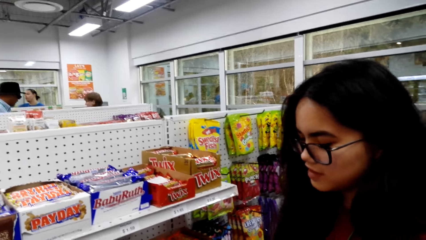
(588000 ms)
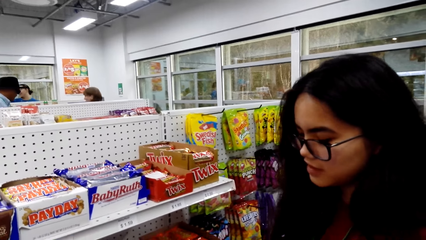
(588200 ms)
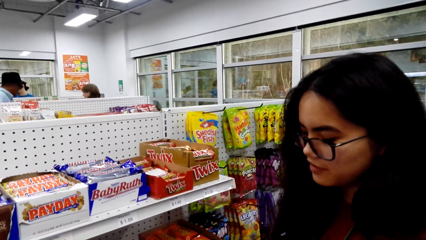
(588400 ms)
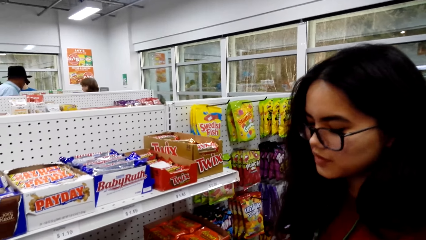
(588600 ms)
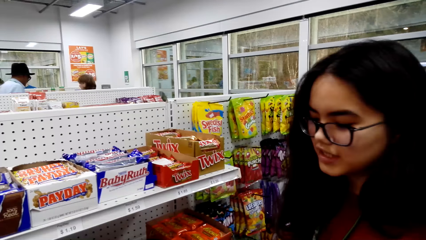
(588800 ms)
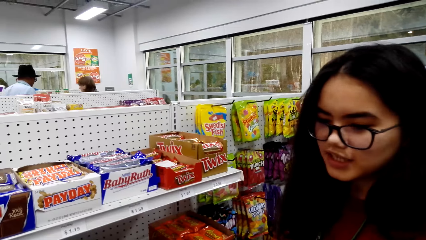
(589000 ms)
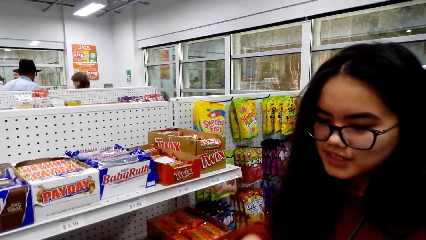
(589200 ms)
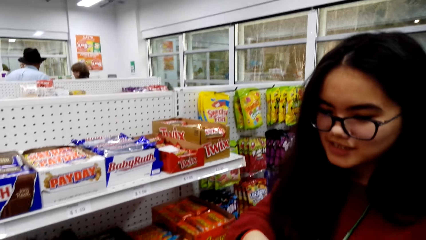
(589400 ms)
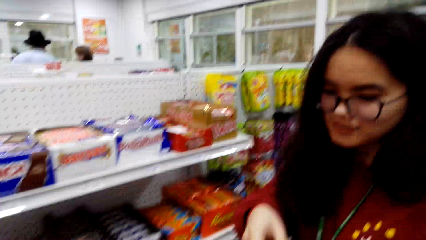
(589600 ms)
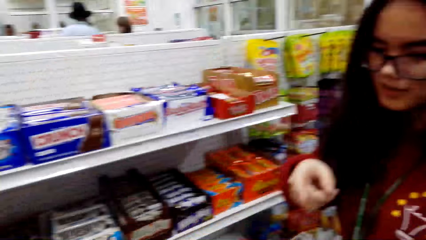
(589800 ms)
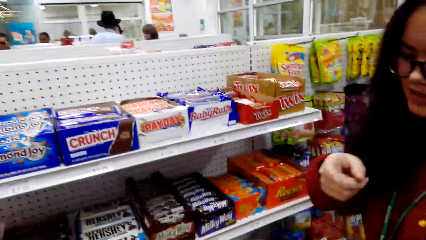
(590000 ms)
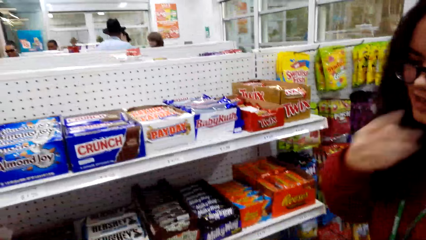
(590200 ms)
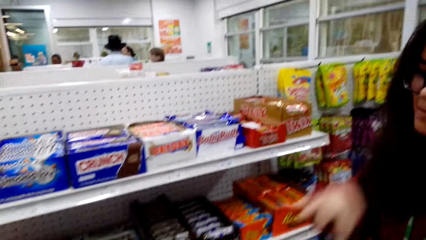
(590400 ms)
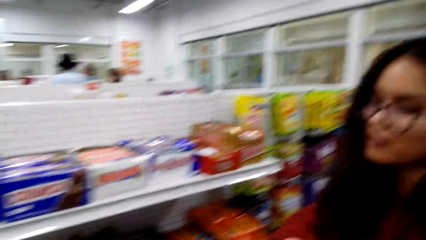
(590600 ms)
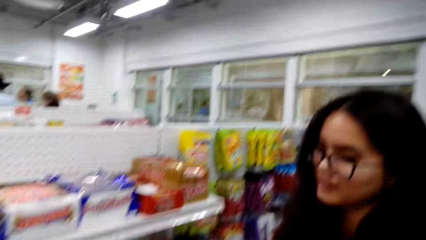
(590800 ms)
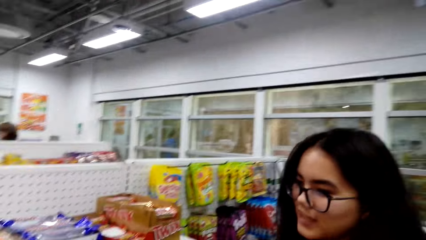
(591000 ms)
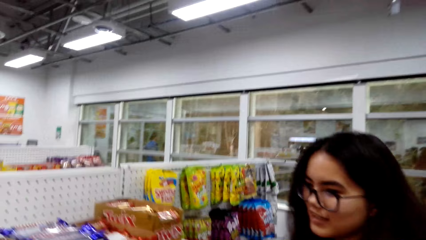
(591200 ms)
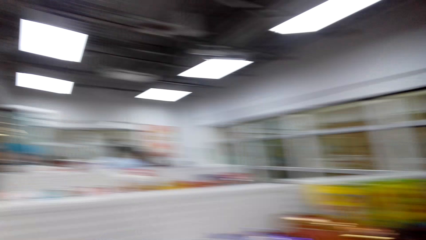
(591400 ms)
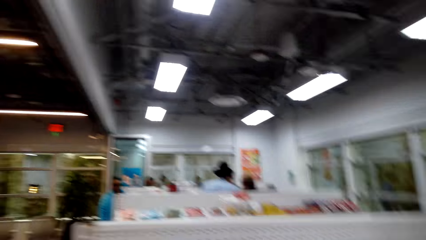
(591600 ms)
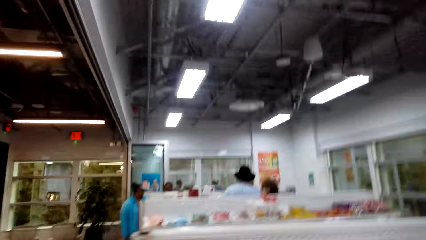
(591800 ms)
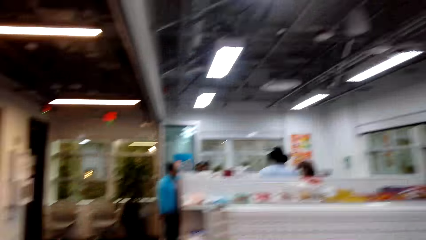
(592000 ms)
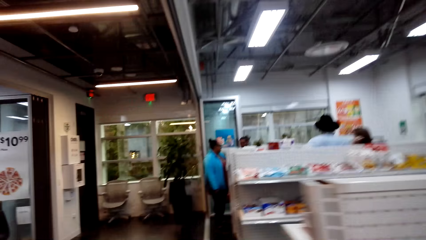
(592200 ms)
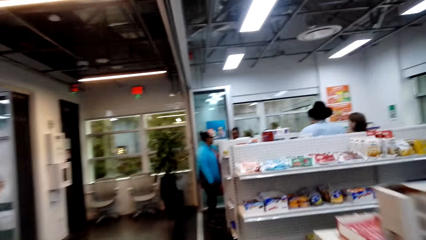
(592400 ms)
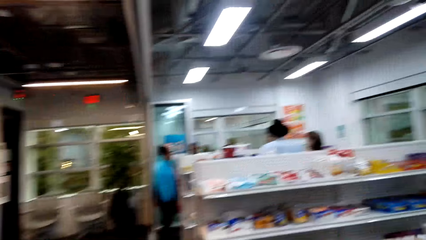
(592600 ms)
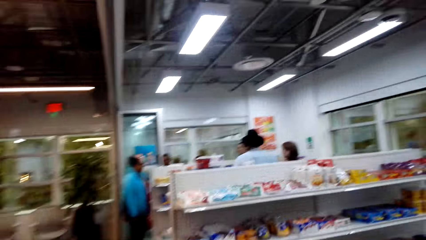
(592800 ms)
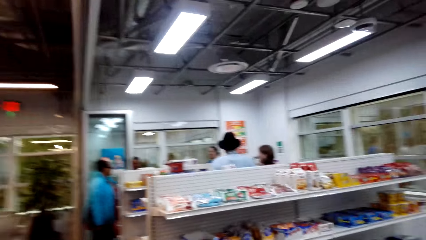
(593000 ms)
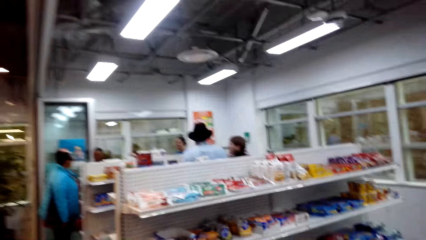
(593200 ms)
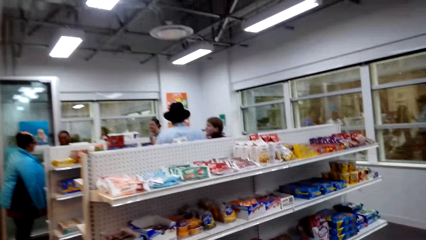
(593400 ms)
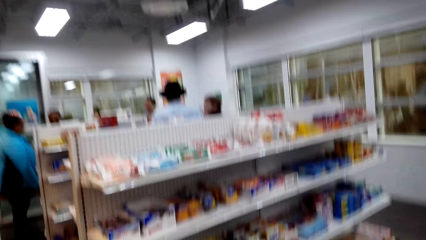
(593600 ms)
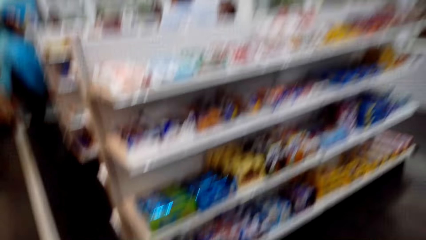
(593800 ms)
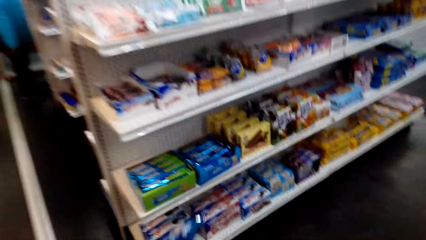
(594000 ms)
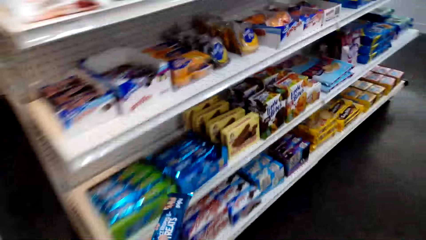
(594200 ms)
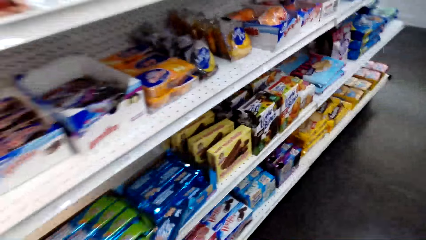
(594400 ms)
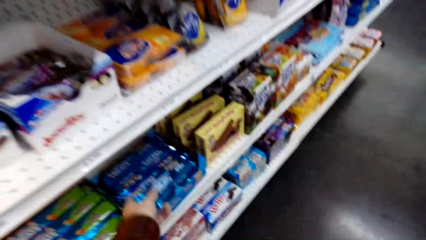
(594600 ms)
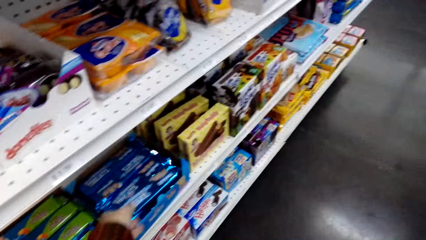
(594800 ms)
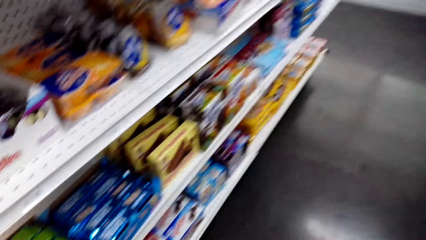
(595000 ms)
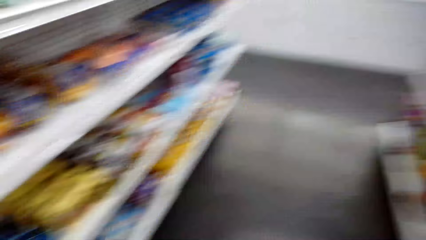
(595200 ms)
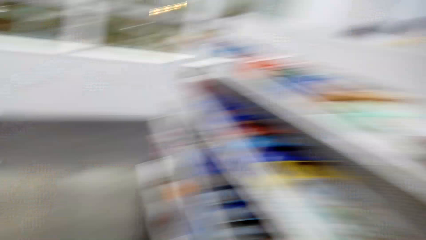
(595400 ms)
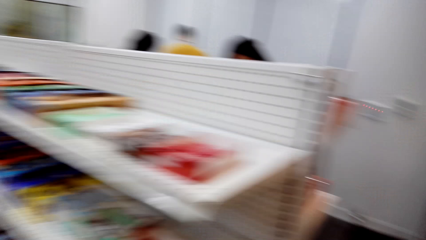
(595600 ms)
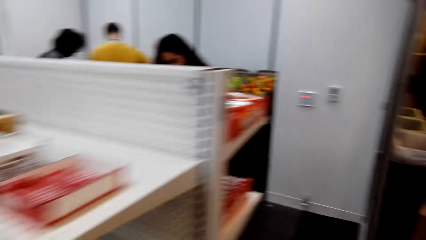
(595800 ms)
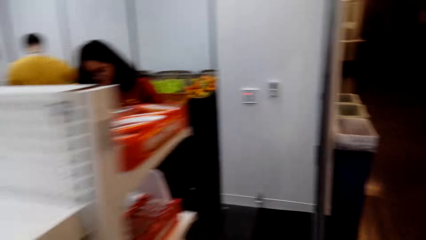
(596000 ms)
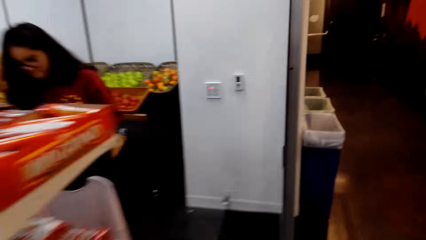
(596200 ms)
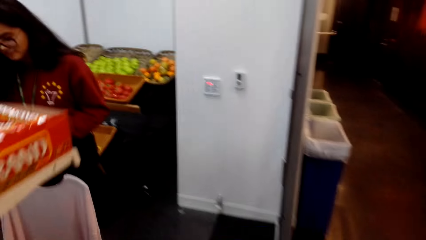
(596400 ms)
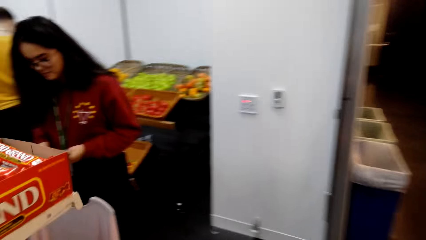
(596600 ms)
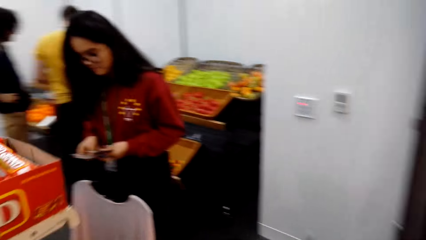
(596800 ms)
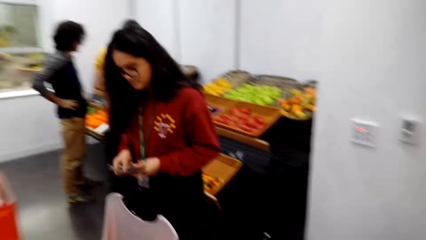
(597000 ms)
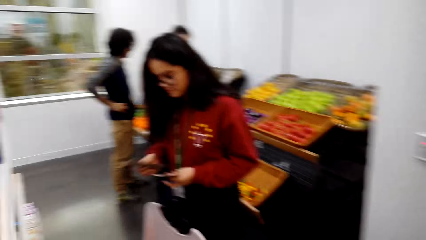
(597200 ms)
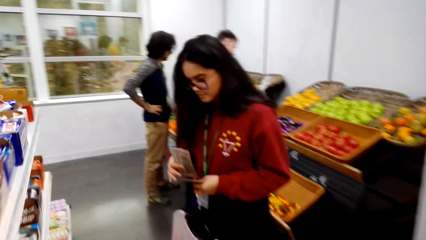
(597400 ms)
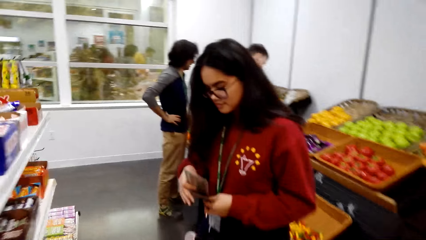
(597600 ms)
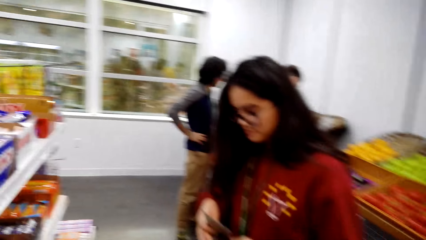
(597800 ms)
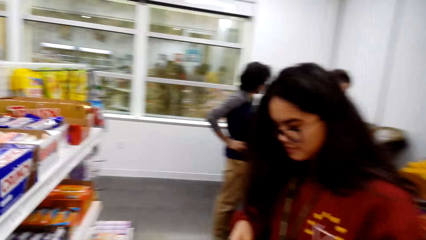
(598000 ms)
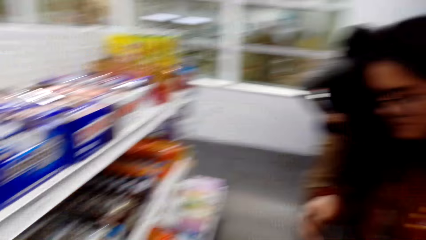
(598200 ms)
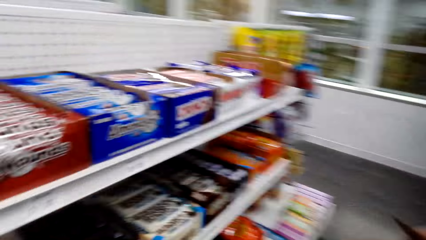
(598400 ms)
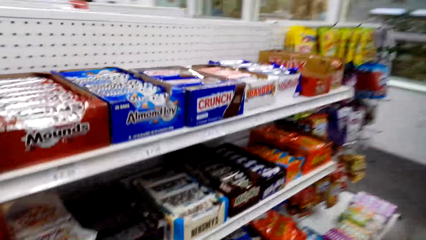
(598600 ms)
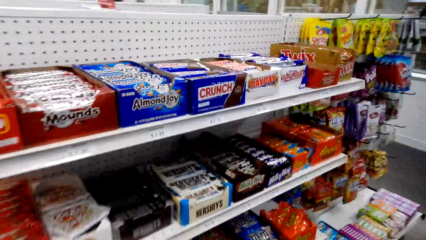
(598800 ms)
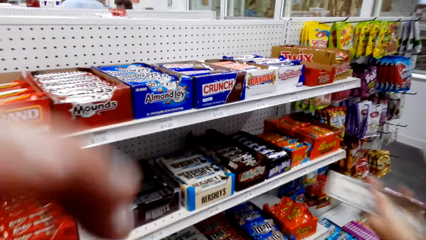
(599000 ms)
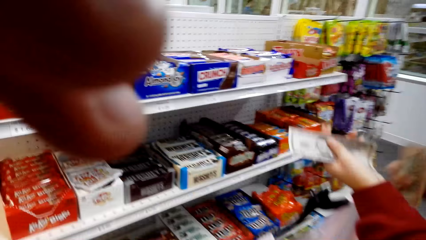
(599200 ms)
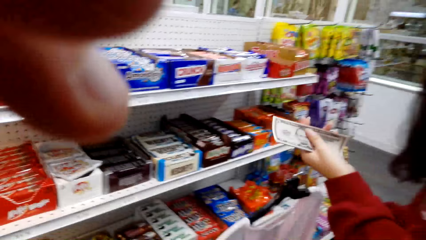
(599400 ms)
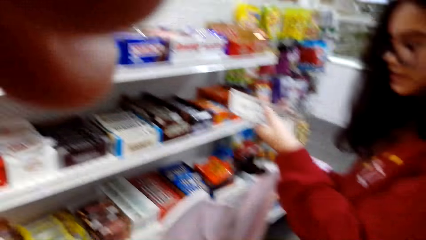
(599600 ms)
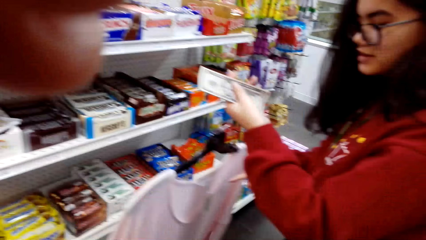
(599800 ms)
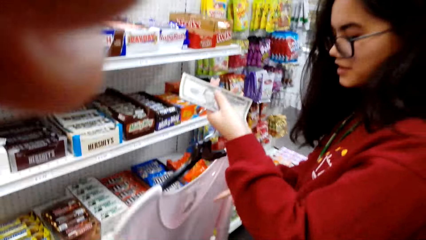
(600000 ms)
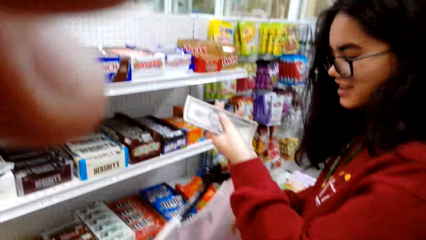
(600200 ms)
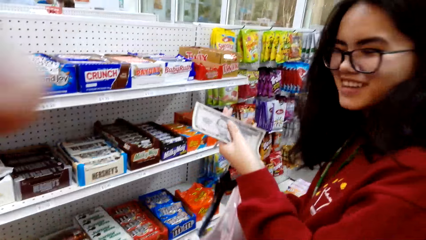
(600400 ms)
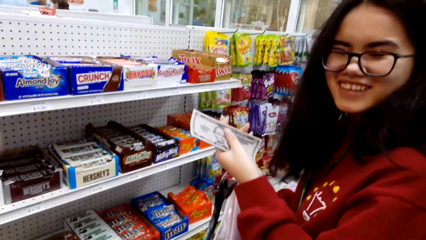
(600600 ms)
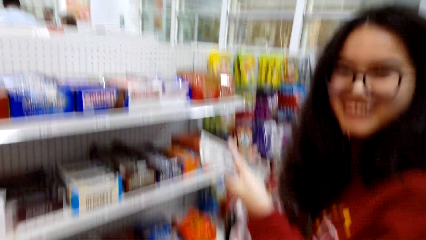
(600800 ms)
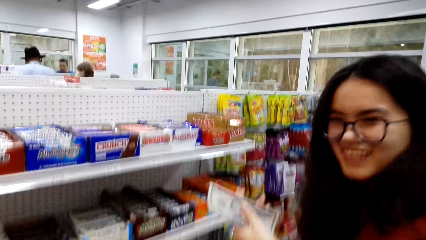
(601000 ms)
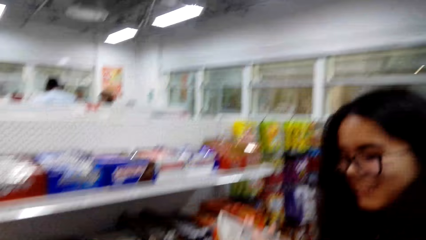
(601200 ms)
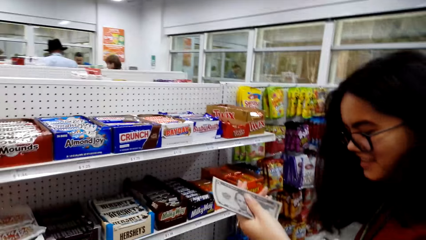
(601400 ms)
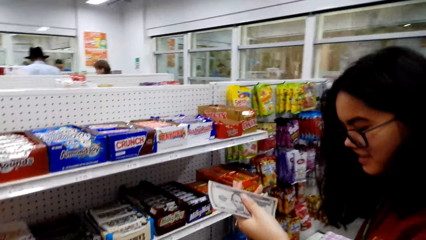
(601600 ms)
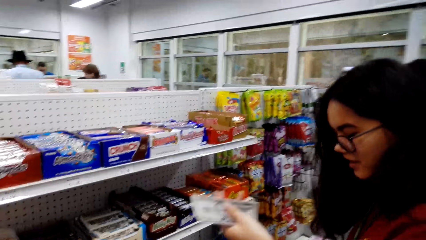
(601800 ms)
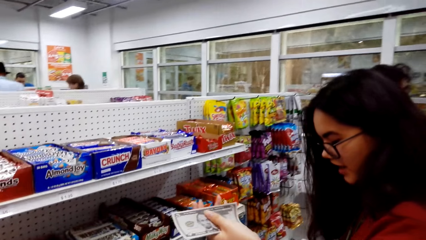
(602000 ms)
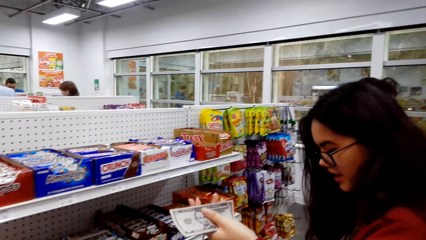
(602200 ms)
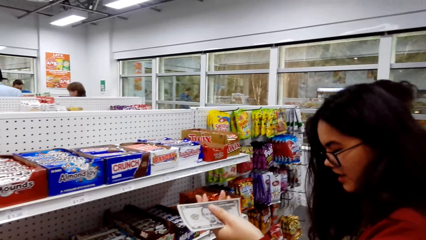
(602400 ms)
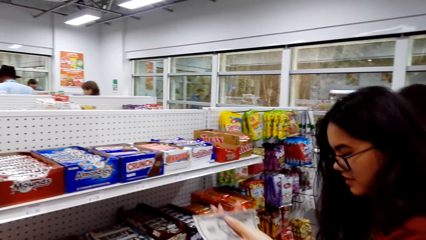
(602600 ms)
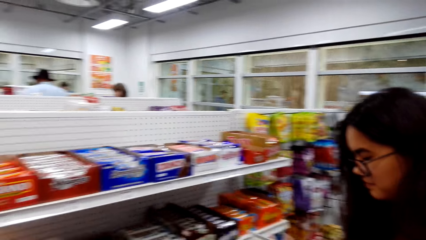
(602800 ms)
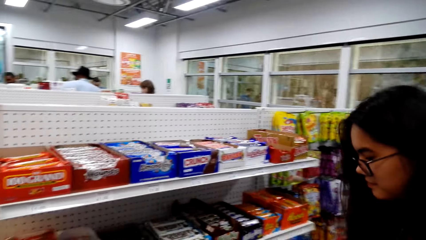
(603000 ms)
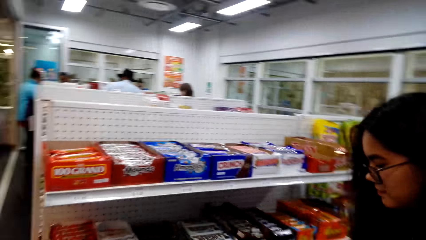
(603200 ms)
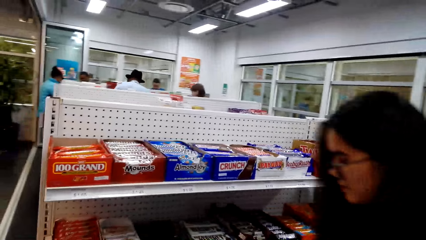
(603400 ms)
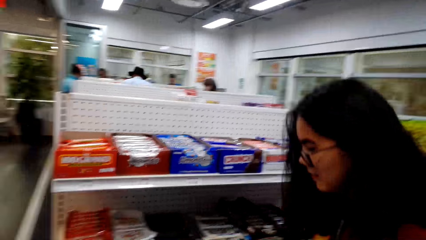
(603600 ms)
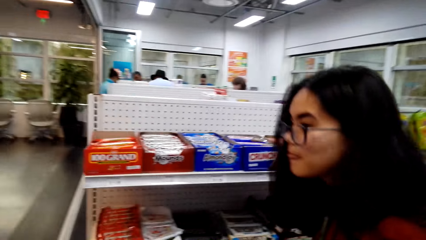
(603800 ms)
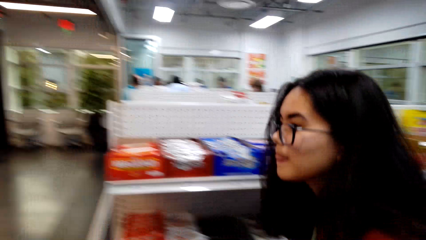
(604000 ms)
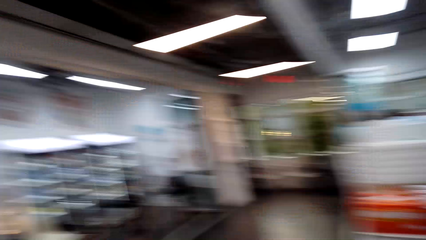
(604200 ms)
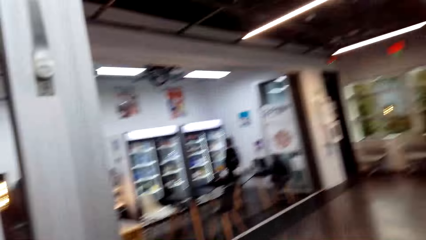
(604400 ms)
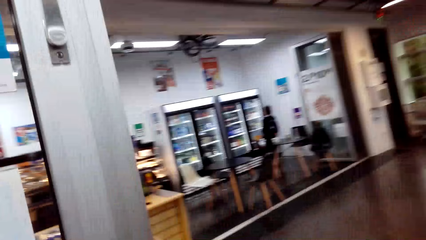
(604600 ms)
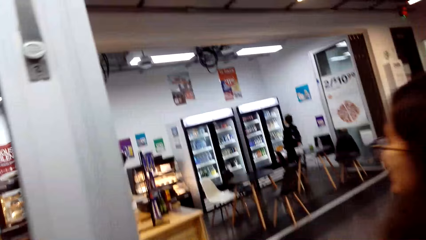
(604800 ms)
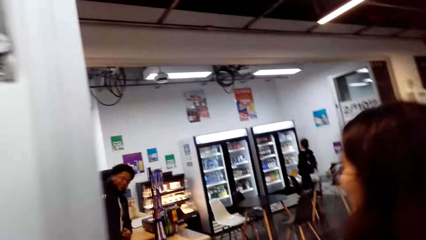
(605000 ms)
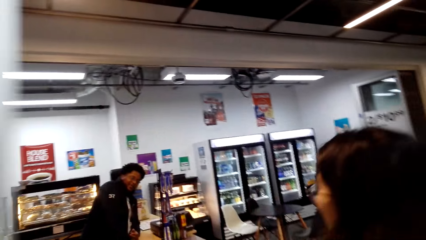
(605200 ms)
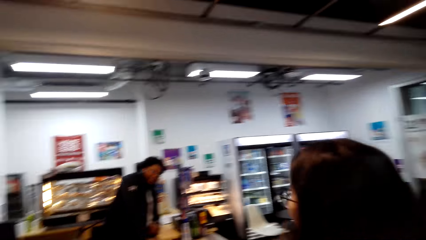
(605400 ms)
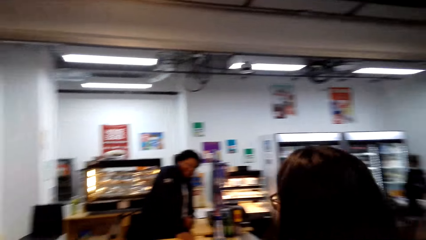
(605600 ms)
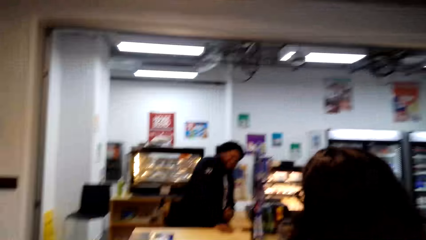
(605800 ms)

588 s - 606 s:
The camera wearer talks to a person while they look at the shelf. They talk. They return the candy to the shelf. They talk. They talk to the person while the person talks.
